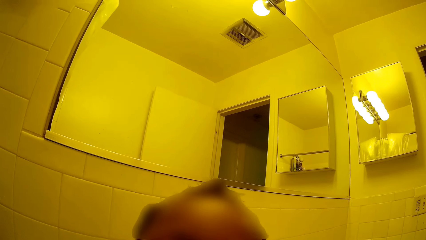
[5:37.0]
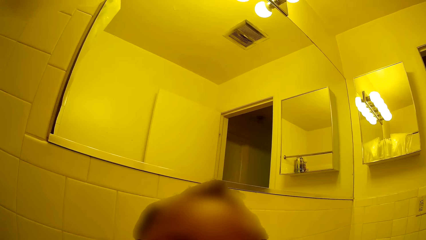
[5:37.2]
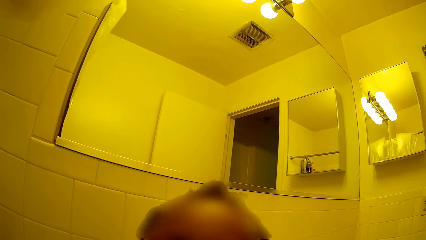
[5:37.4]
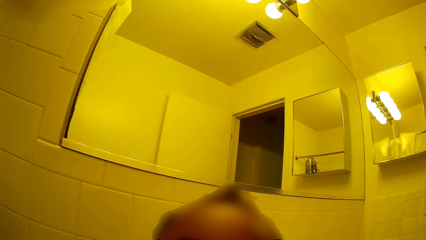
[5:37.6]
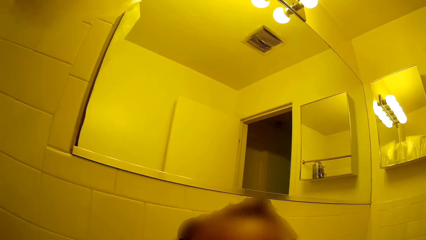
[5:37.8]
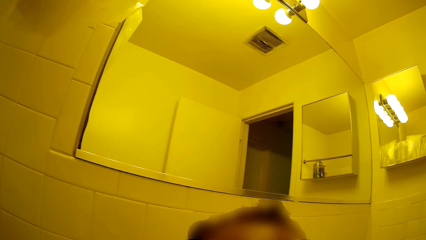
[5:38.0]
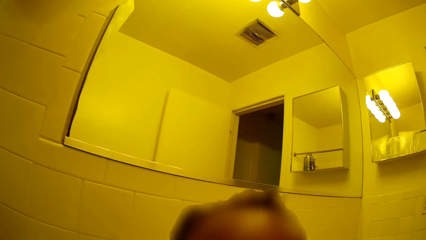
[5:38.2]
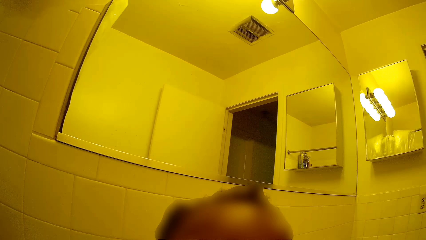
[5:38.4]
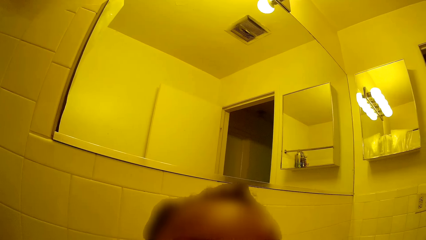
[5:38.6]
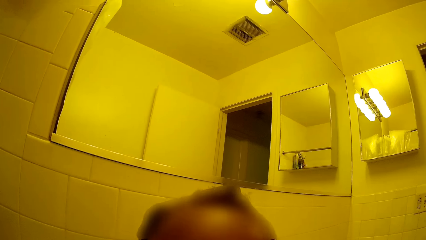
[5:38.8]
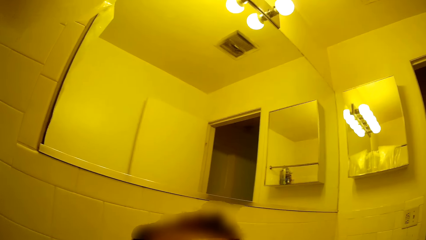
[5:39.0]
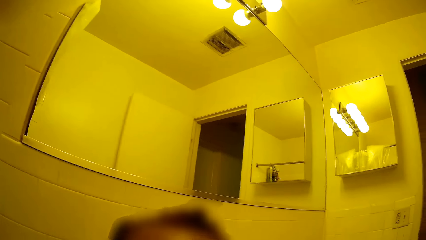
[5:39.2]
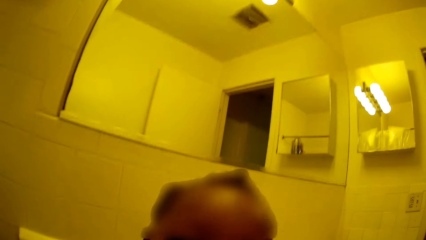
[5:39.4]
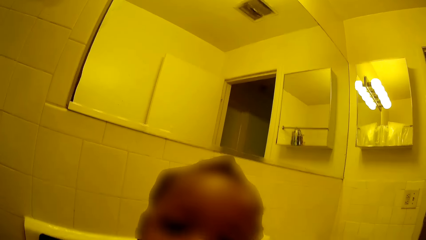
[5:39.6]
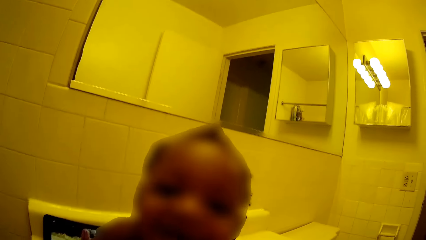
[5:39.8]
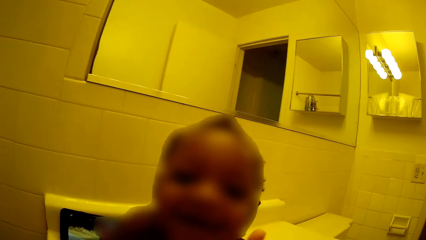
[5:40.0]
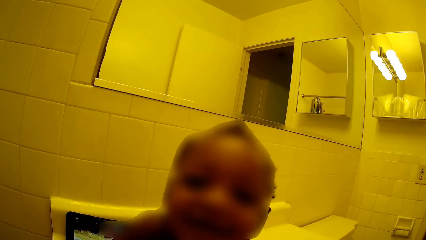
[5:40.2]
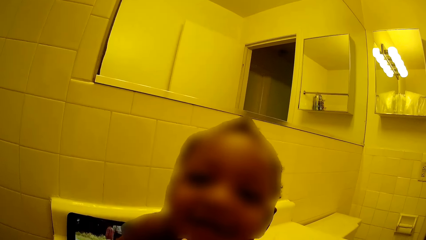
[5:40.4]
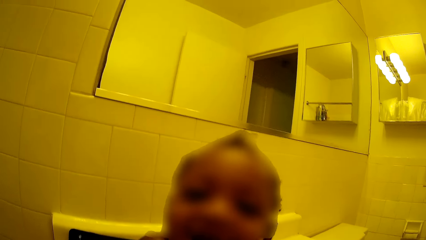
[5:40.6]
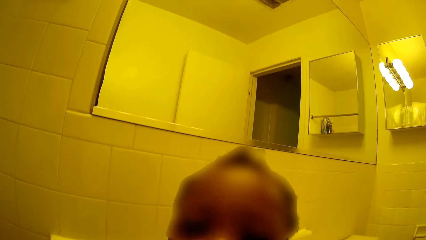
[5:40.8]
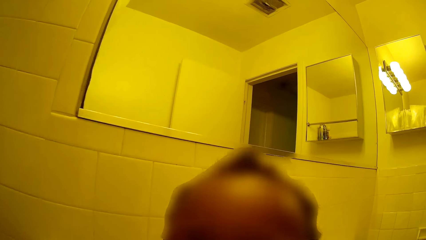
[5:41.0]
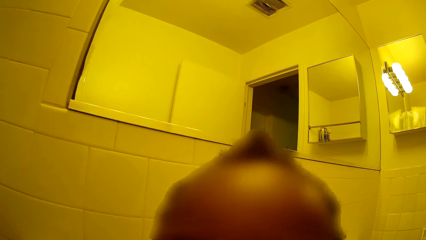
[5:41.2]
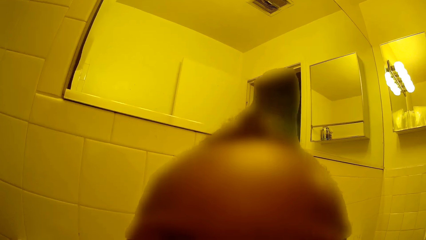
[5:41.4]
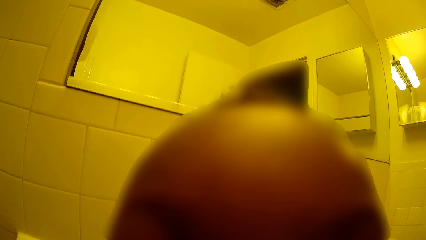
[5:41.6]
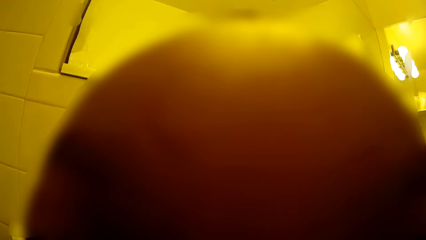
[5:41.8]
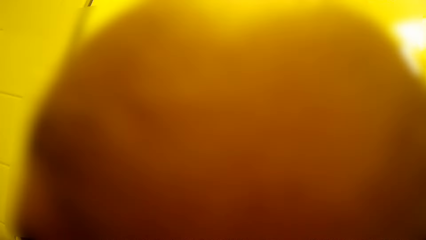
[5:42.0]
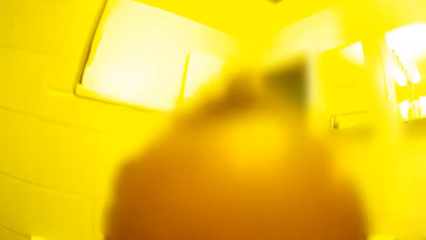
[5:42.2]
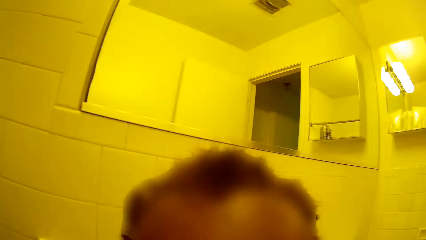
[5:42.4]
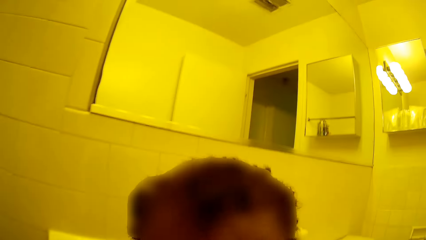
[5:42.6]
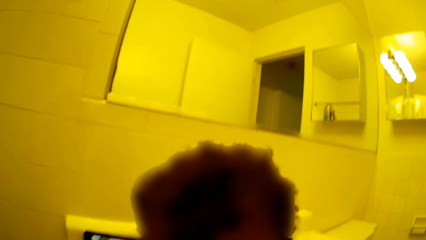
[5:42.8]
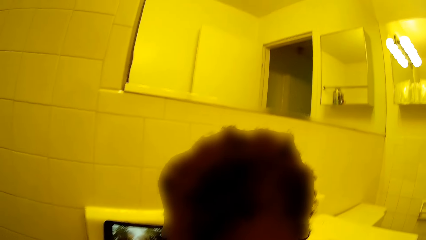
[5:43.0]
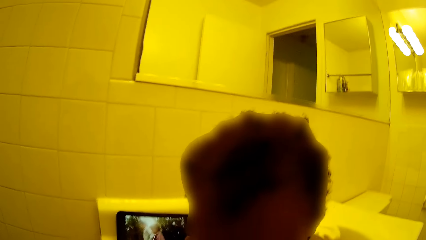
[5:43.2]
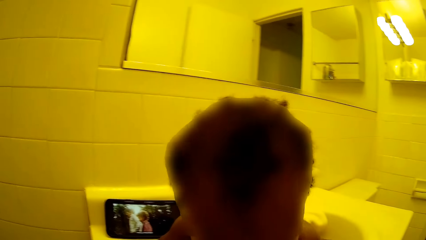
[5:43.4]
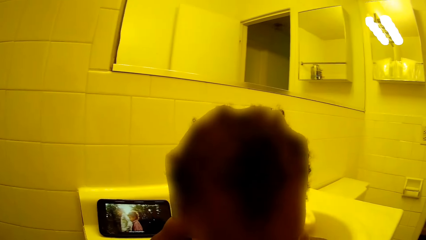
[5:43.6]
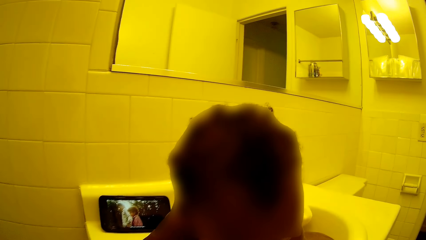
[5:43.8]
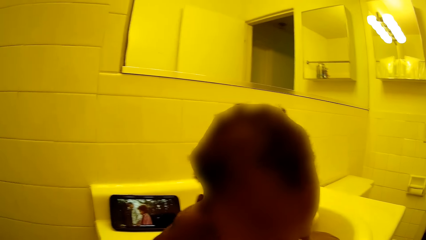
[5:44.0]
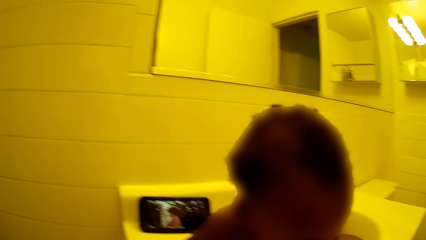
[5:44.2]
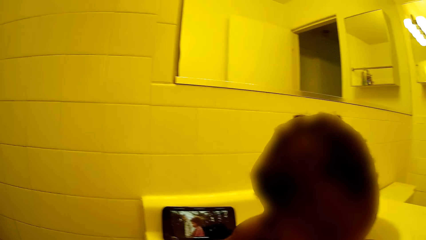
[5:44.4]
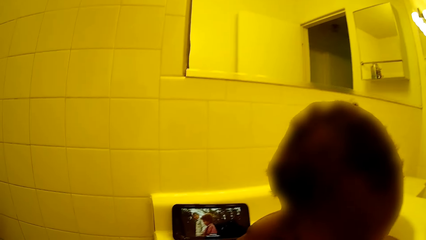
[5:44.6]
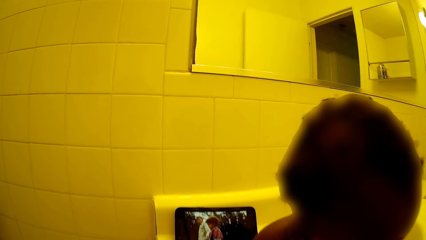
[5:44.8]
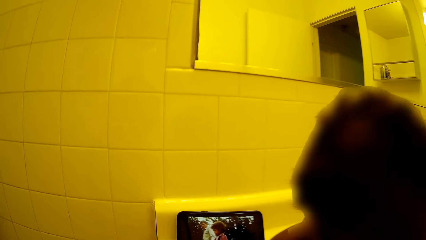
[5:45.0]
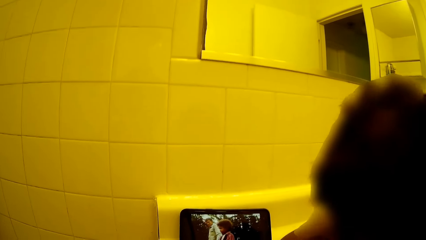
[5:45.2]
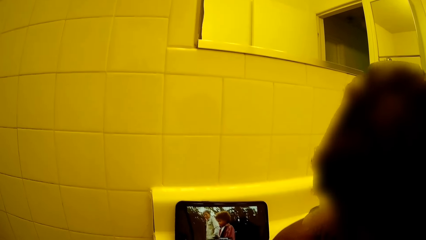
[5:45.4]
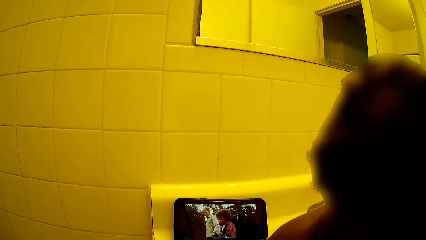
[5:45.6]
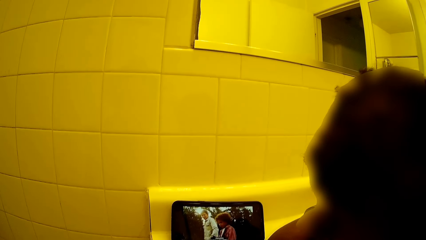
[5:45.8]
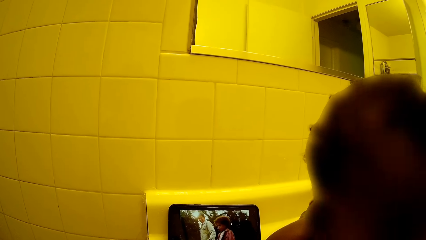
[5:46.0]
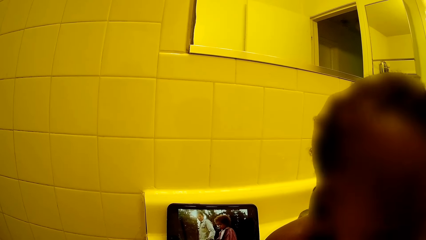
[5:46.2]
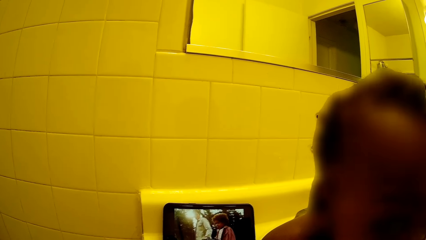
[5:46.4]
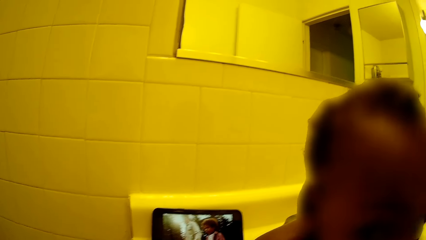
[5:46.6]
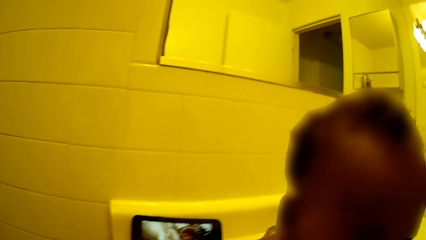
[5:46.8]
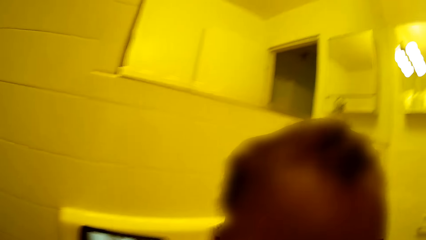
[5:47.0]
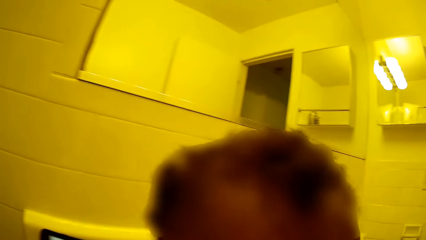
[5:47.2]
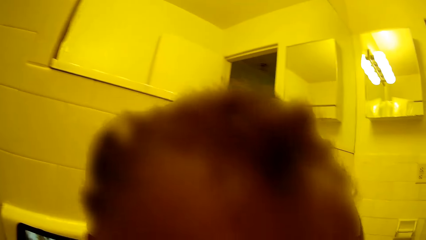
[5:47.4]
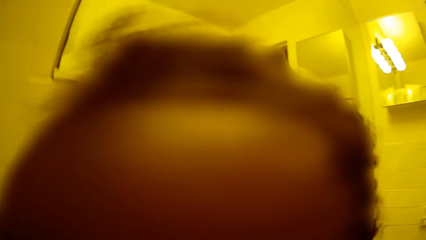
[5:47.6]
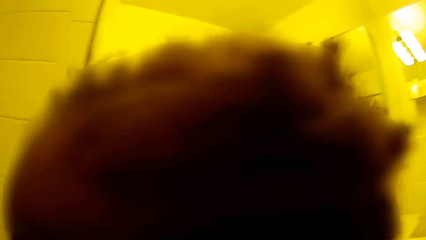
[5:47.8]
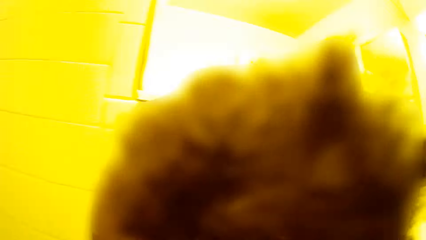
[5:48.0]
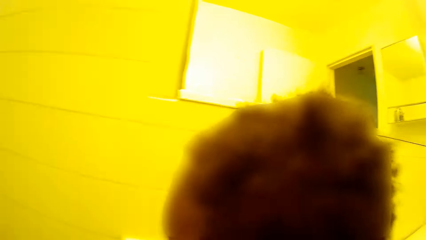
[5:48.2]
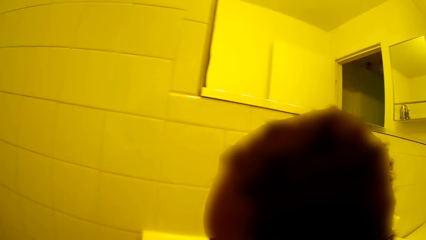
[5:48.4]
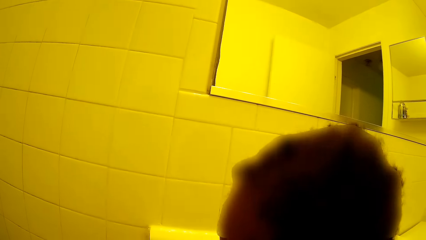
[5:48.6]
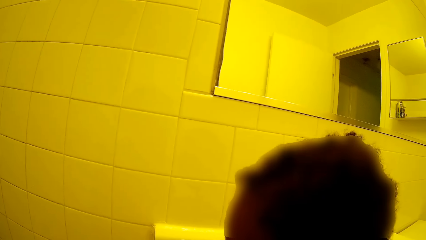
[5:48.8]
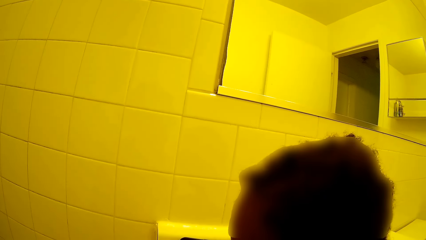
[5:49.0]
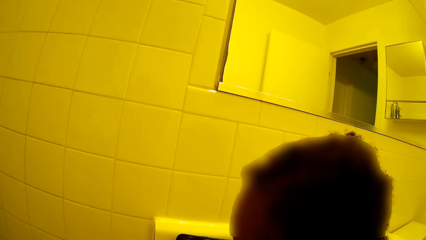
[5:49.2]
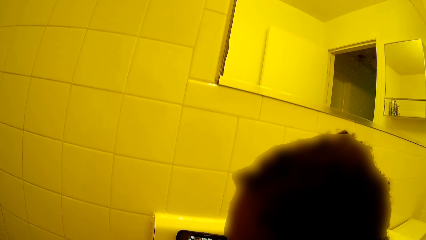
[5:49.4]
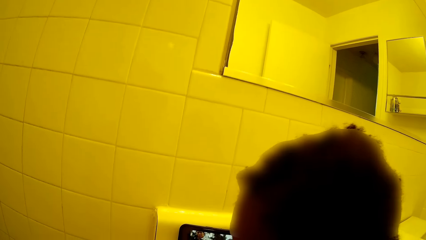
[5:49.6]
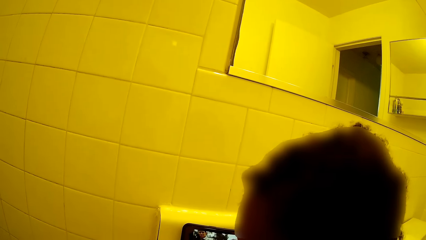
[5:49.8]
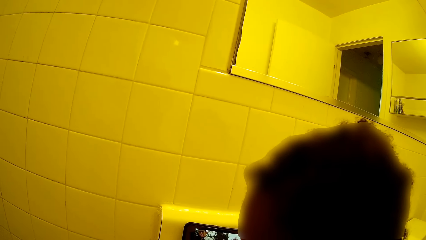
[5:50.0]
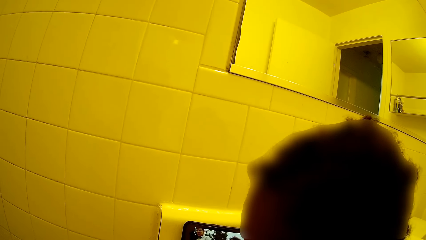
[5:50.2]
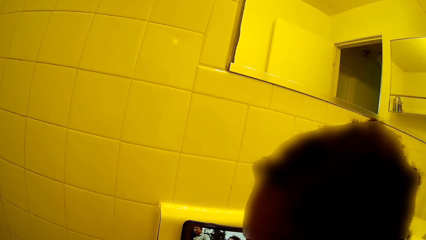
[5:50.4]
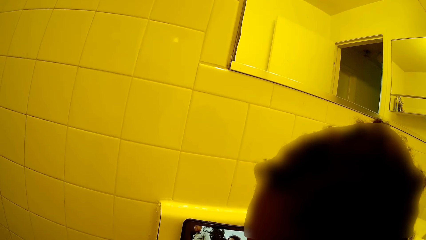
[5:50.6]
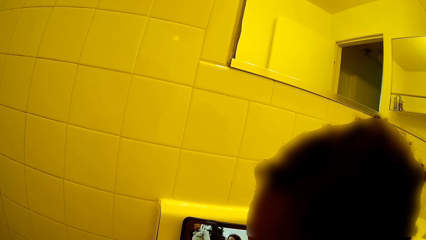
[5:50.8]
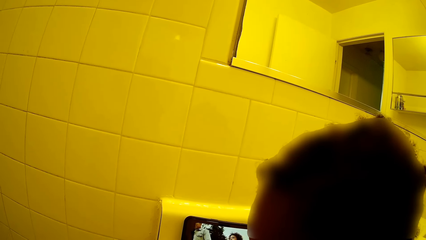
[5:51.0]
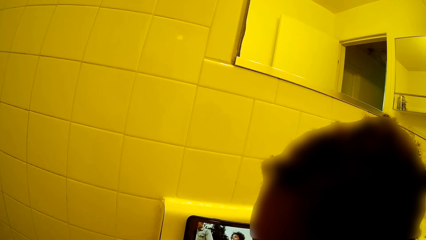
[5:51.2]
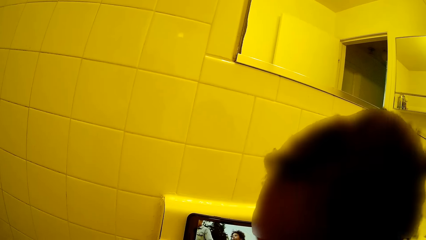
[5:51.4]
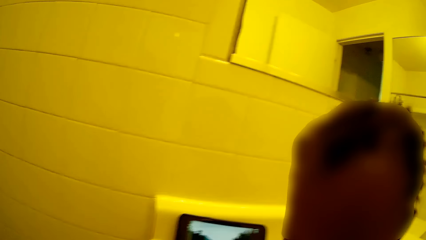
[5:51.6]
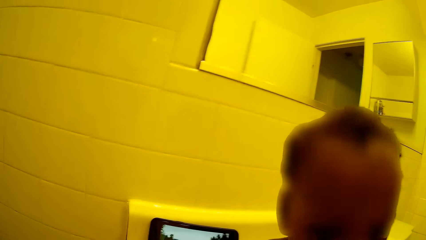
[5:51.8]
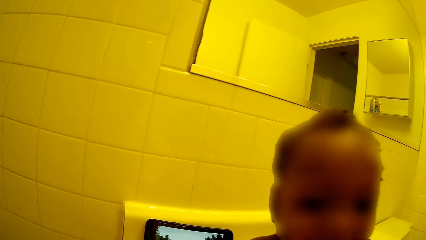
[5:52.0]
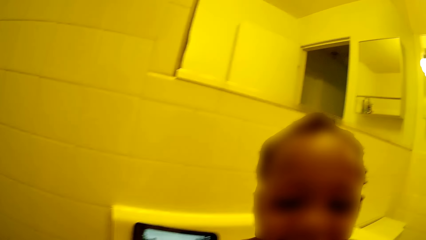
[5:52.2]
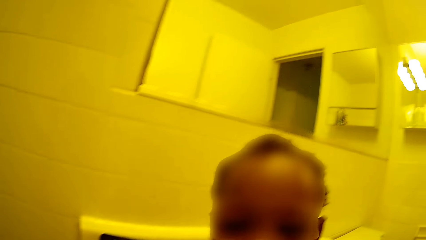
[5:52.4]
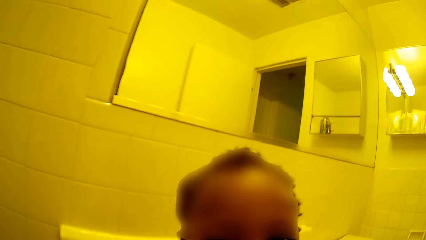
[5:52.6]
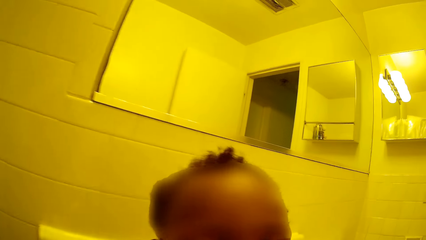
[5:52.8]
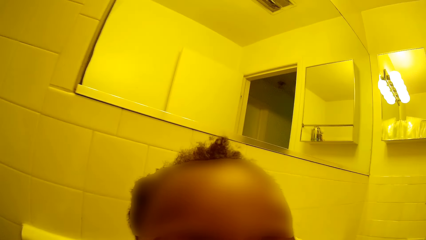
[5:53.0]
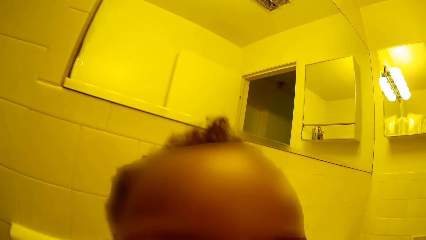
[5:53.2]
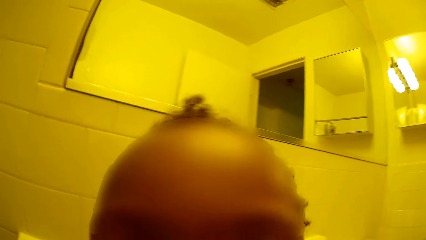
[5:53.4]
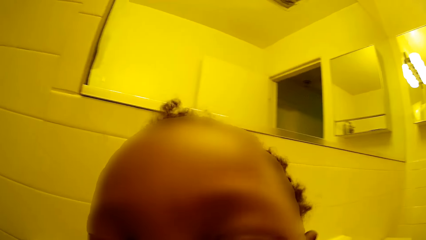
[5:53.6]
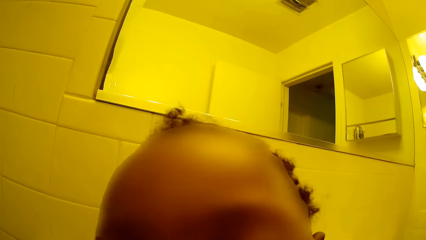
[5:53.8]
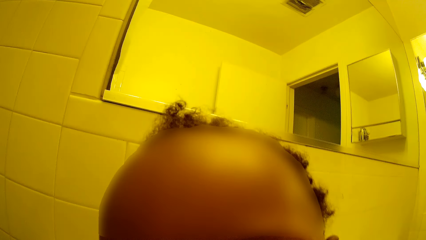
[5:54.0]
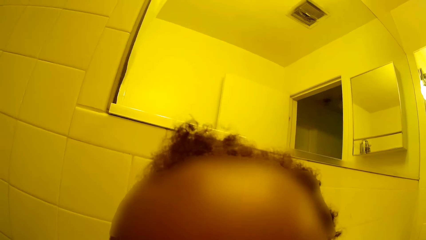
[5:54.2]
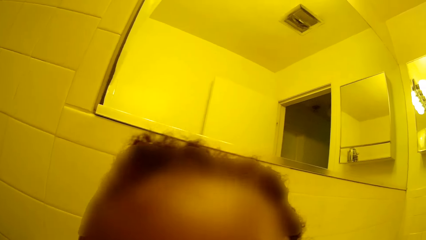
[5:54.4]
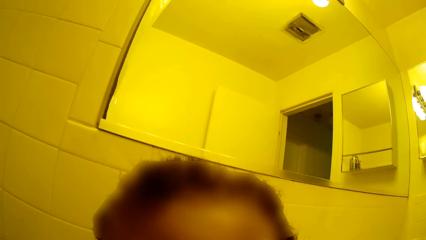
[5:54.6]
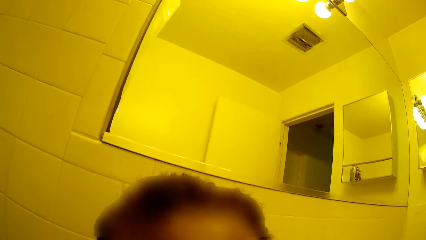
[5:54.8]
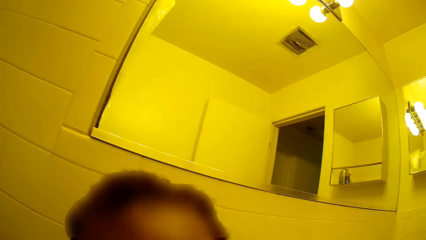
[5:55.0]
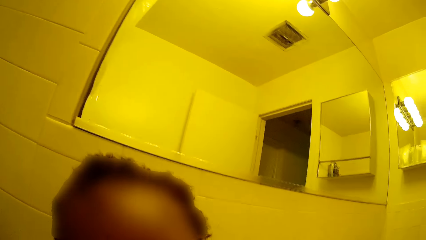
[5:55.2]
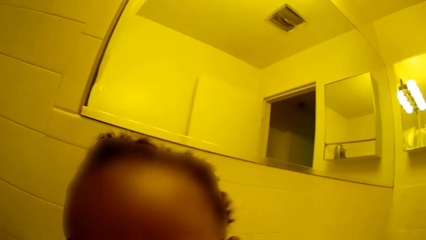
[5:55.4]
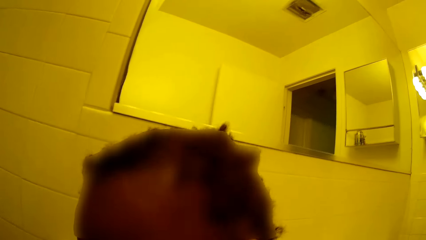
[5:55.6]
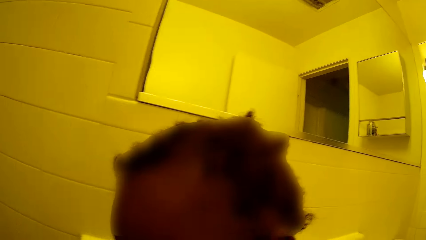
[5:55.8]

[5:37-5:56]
The camera wearer kisses the baby.
